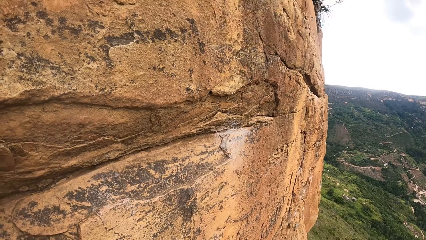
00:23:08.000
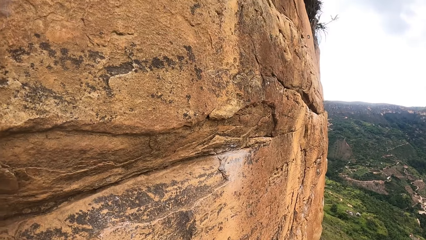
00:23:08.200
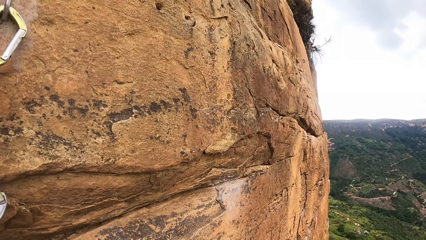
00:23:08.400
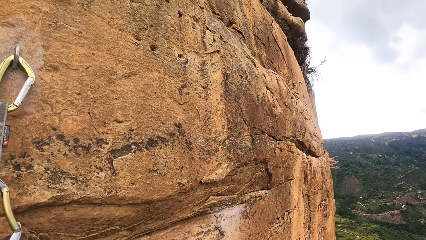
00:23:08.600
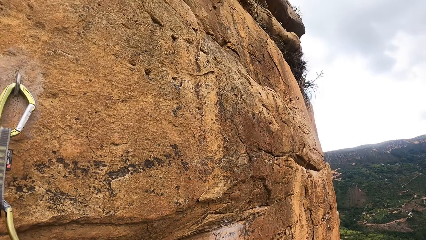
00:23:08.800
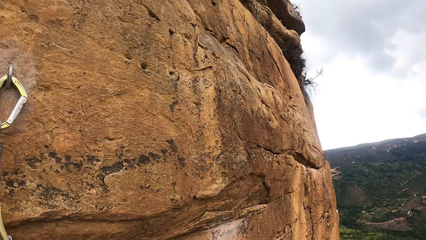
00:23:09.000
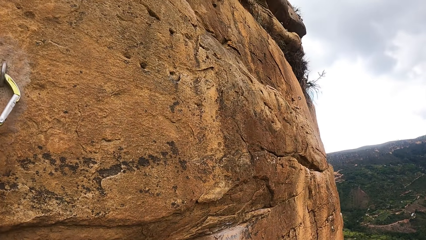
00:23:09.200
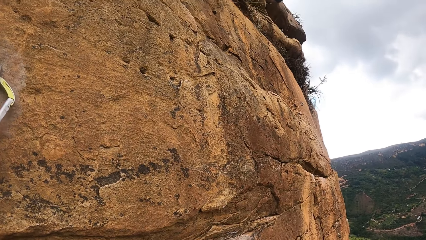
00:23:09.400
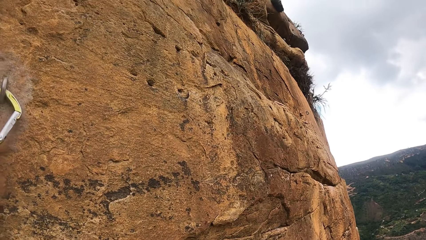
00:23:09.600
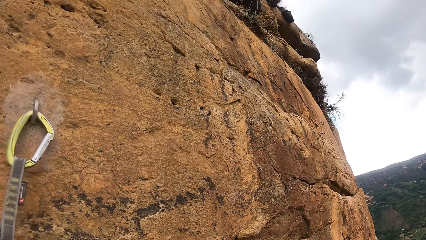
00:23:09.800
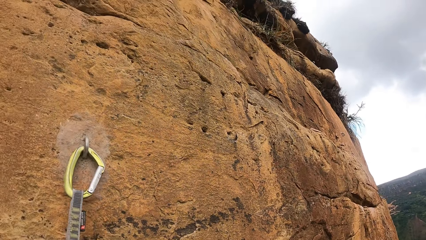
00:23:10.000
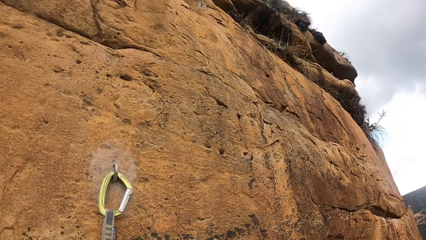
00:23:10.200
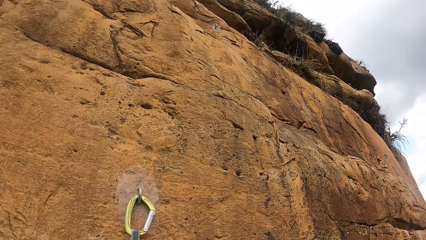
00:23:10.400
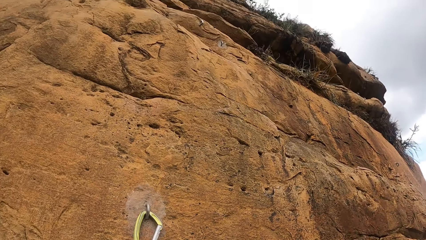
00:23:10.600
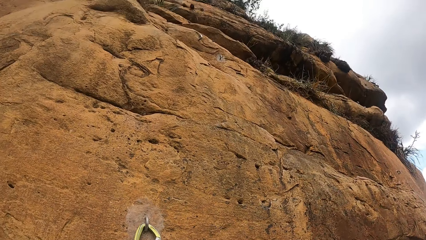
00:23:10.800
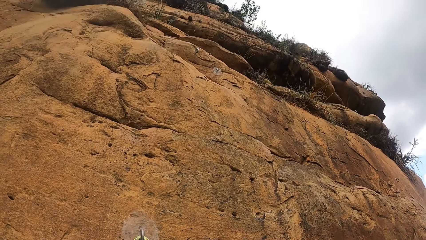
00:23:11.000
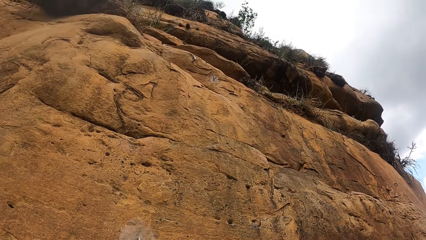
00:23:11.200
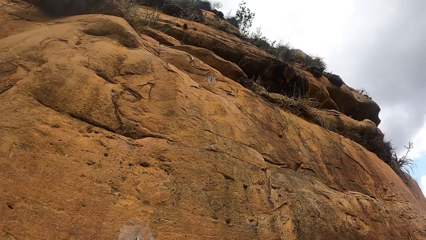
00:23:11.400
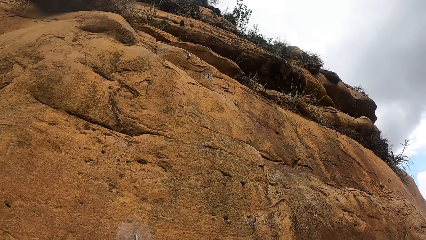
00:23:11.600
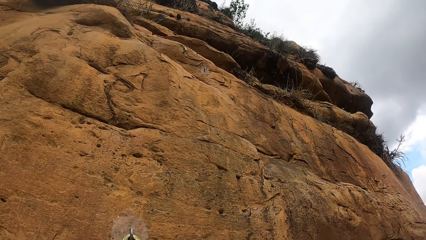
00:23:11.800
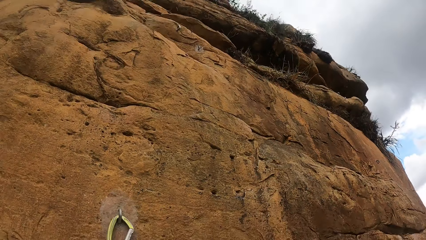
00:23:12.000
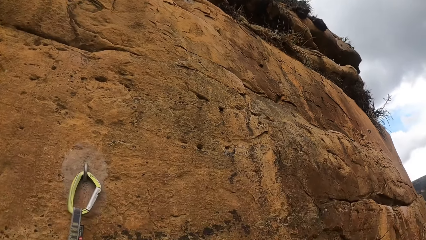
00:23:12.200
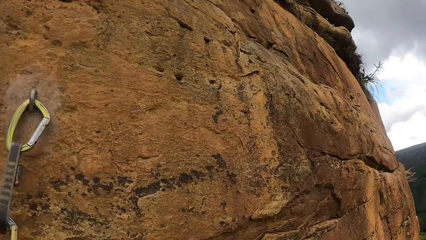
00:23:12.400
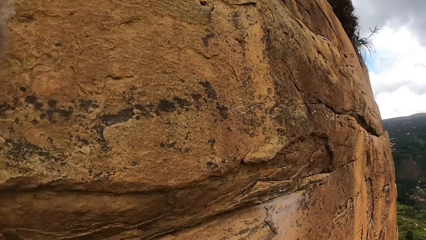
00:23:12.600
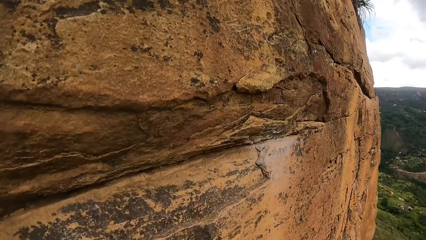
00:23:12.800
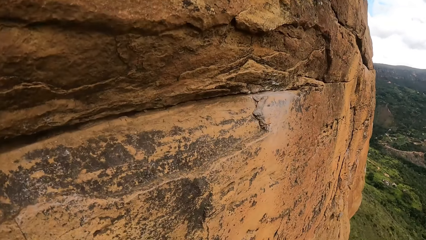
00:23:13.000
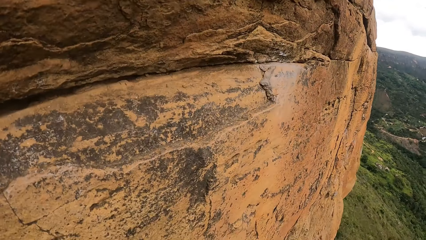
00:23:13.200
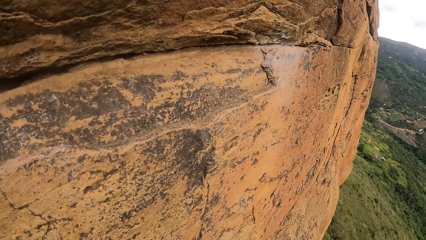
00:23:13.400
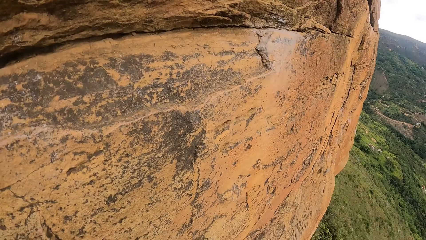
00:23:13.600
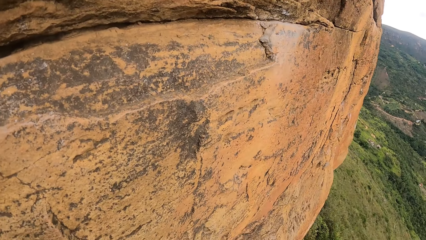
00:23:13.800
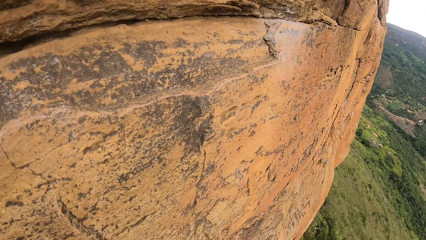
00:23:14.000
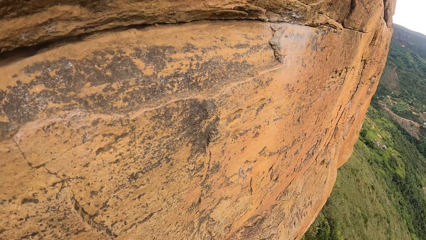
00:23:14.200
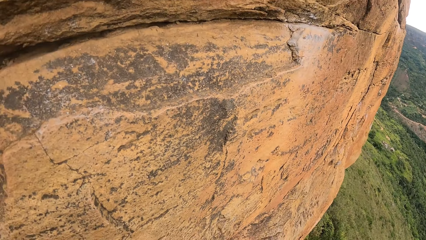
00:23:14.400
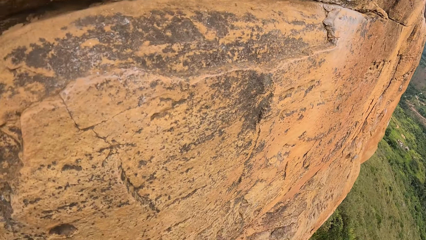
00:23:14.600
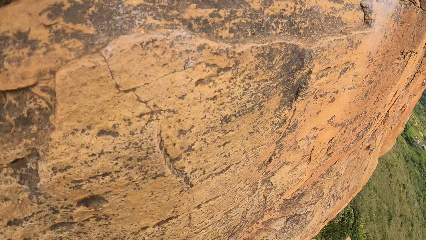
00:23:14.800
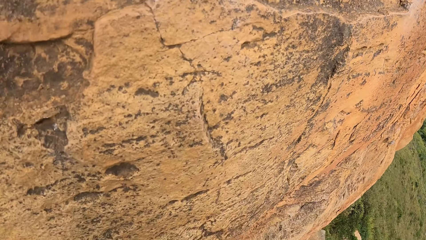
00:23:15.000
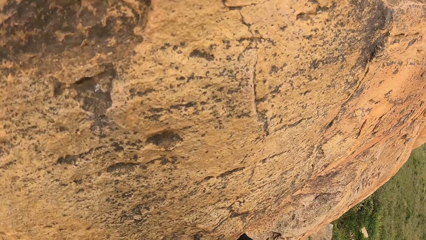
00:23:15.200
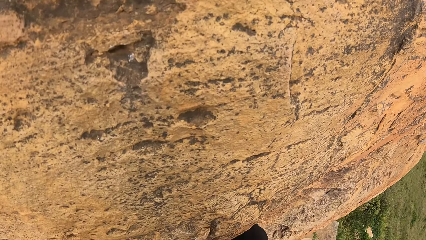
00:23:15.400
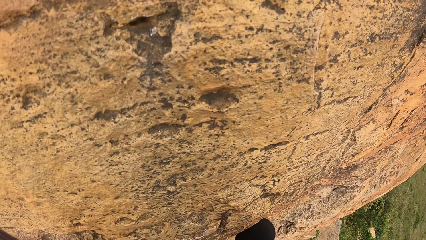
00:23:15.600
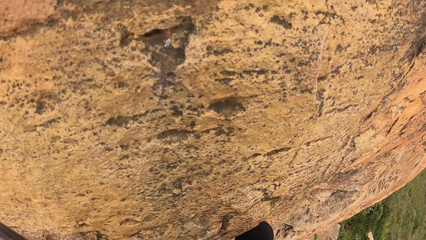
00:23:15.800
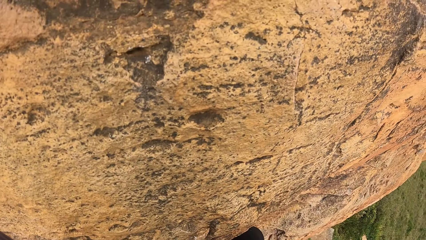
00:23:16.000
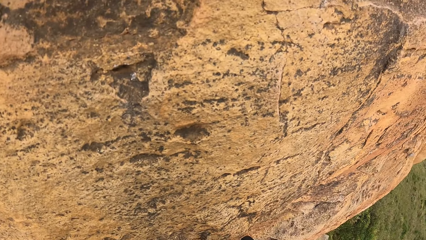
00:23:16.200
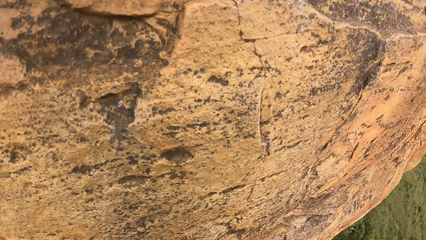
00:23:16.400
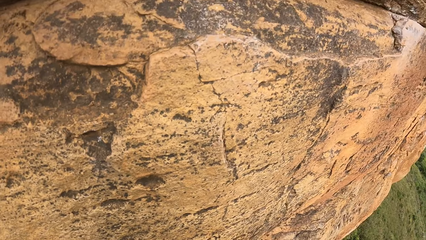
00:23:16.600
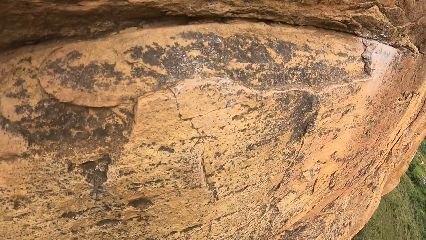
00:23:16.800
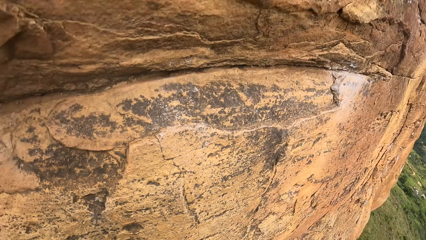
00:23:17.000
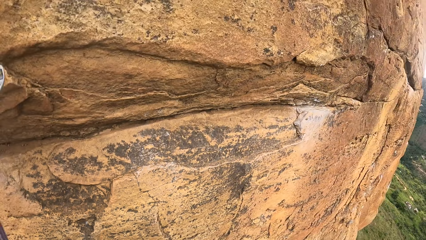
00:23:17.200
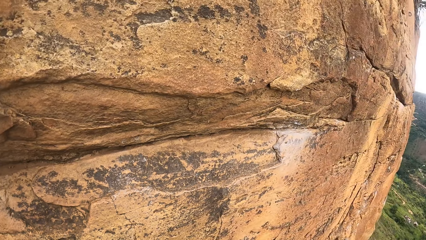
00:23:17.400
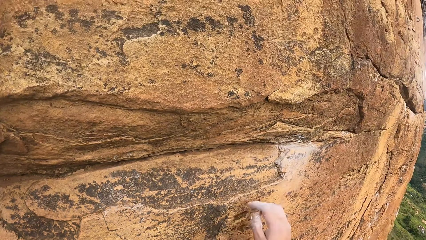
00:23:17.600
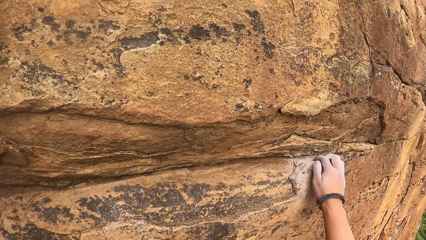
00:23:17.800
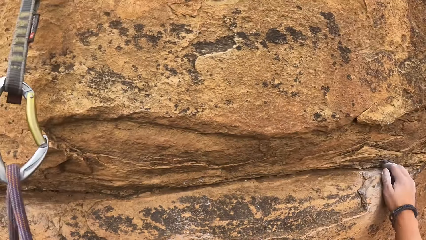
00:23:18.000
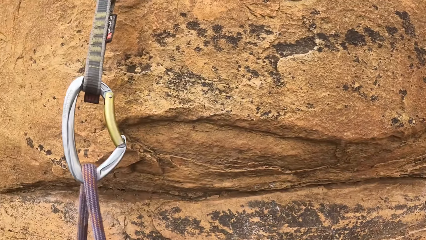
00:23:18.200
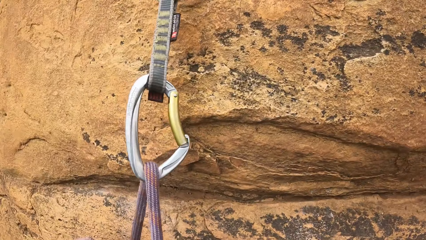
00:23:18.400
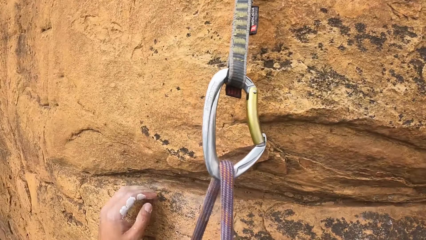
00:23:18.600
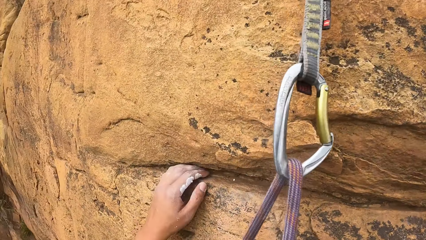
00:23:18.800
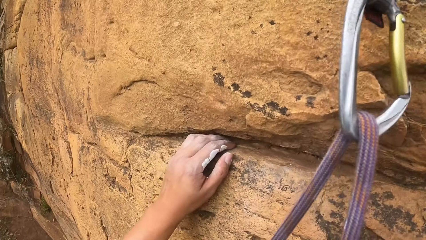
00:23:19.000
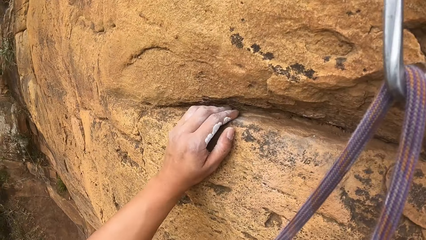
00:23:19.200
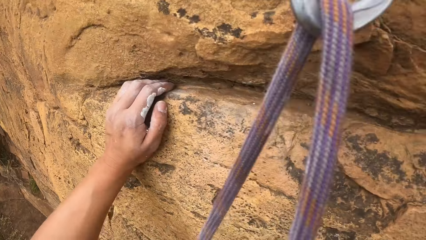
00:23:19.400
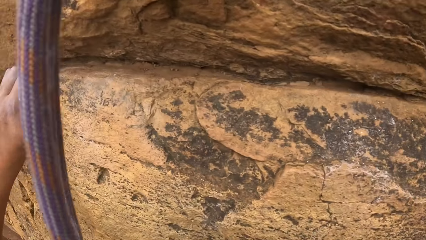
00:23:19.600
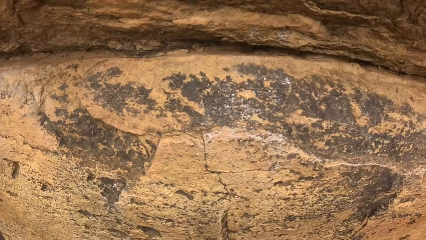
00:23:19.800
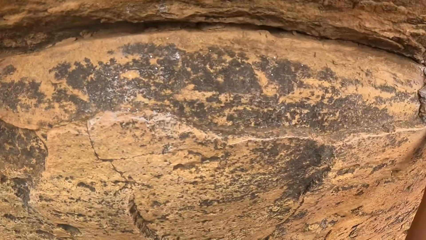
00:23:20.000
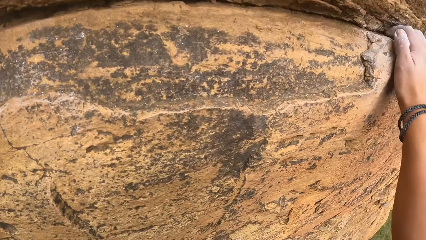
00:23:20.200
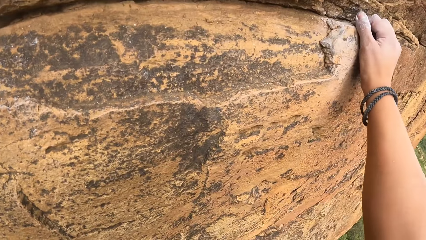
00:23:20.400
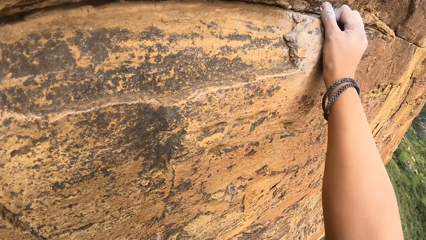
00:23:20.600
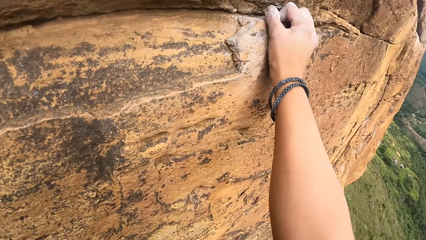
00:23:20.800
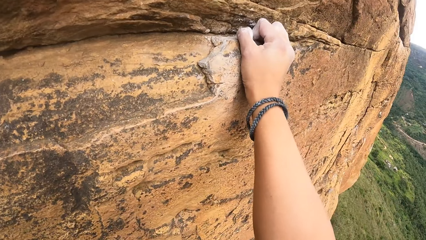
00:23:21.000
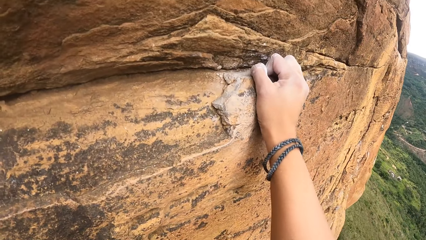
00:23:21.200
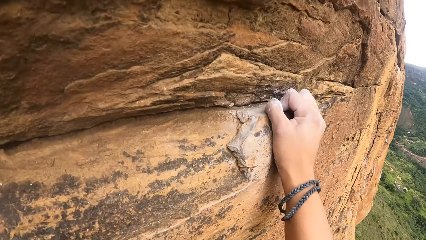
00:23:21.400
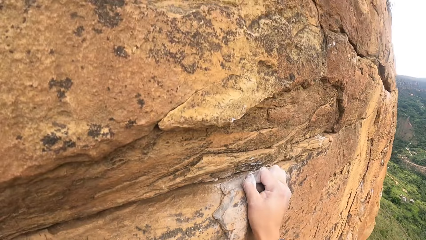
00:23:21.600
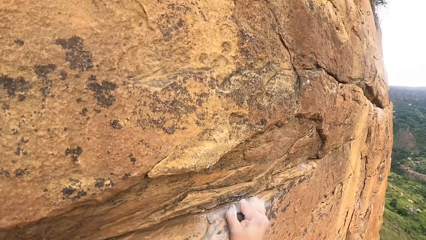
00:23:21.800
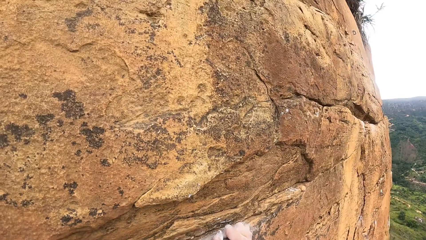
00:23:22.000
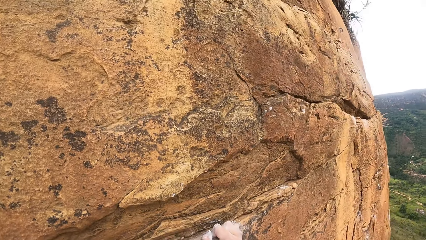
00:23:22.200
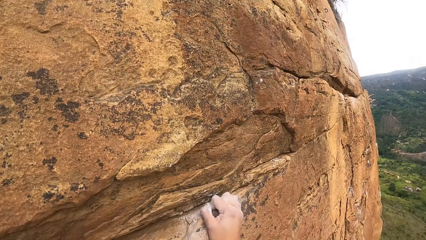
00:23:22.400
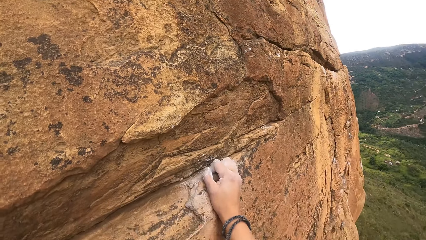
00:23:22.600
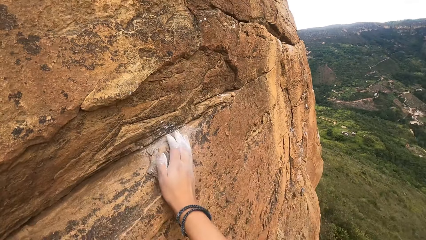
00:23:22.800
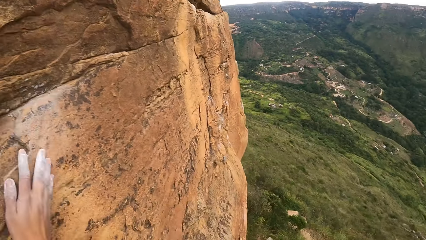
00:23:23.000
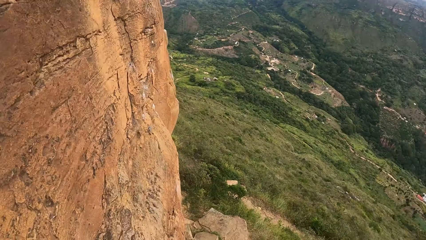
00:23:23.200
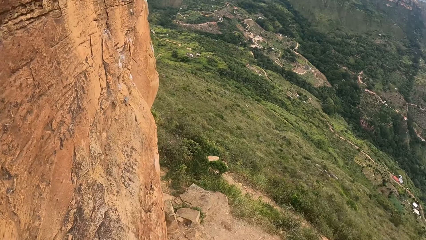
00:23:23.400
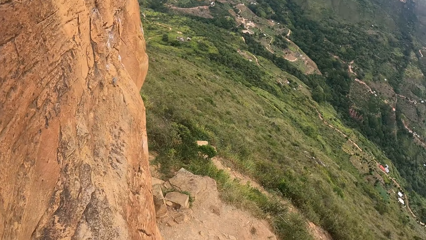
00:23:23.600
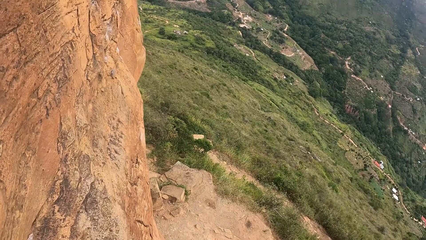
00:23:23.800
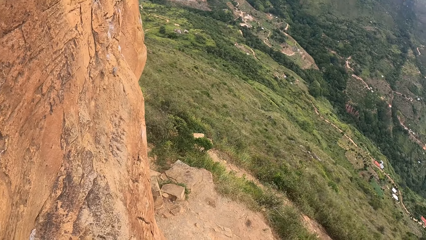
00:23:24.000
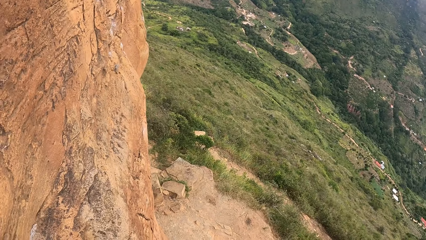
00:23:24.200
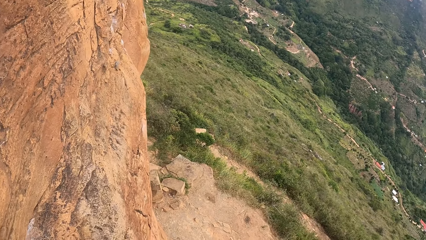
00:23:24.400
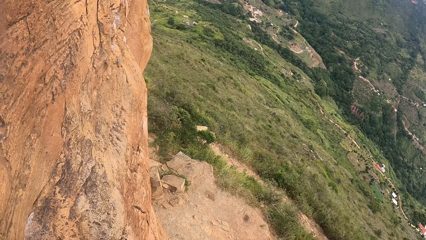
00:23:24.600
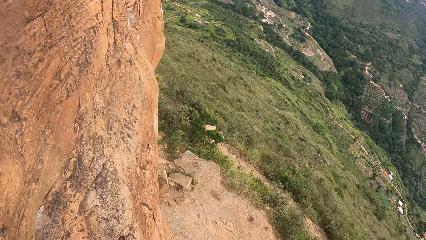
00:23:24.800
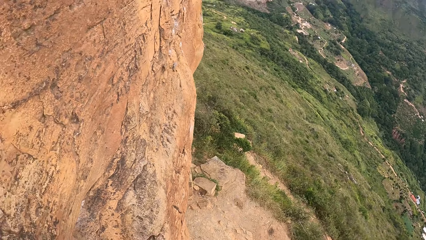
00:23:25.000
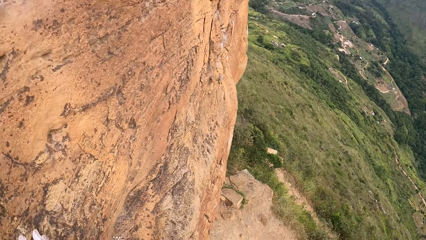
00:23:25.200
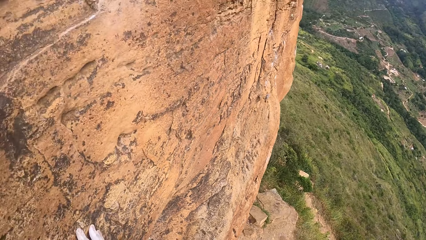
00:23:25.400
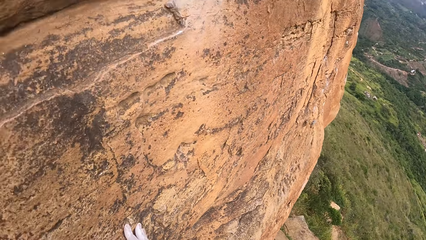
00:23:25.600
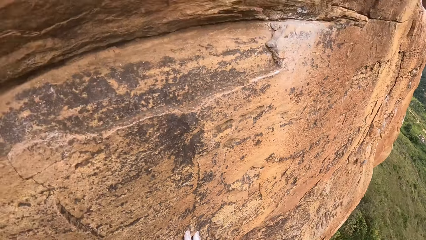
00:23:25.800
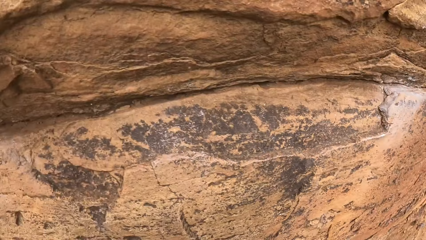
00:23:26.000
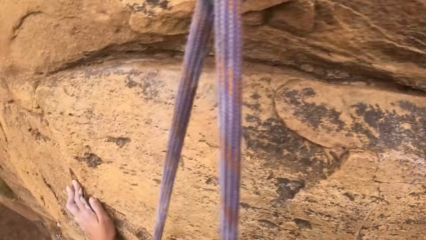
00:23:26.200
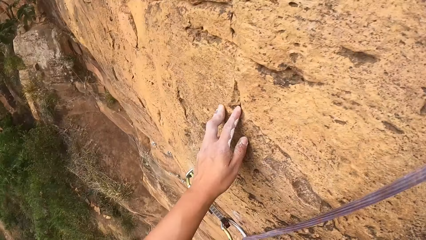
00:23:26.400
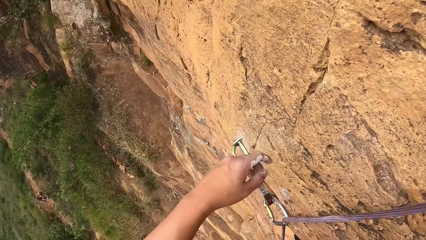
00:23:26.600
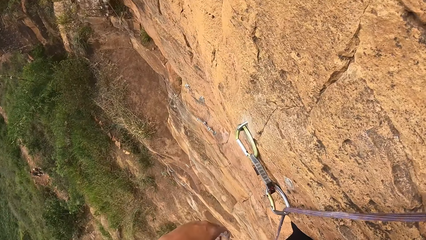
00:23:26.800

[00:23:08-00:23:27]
The camera wearer looks up. They hold a rock. They hold the rock again. They look around, hold the rock, and look around.
